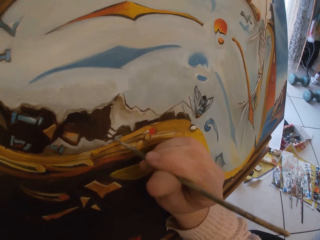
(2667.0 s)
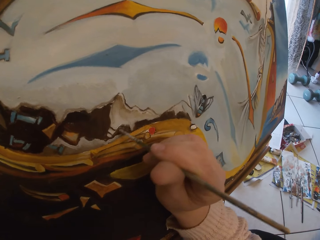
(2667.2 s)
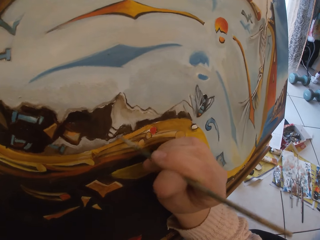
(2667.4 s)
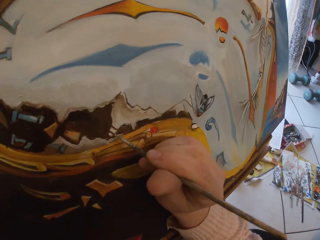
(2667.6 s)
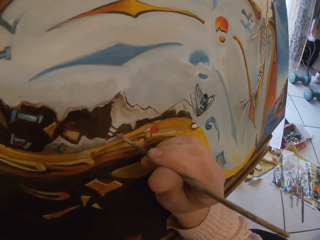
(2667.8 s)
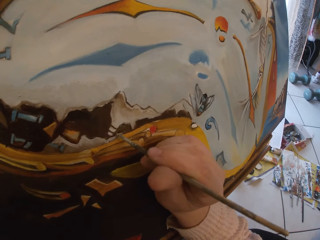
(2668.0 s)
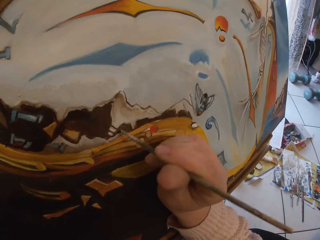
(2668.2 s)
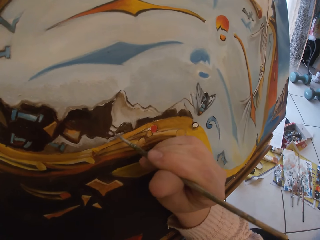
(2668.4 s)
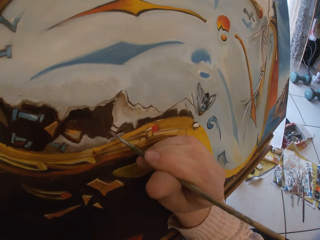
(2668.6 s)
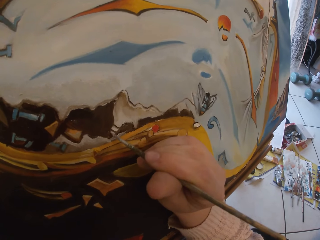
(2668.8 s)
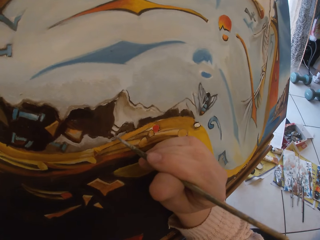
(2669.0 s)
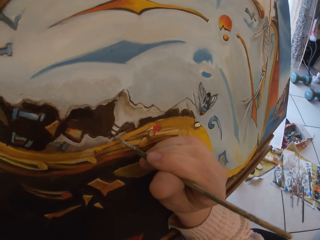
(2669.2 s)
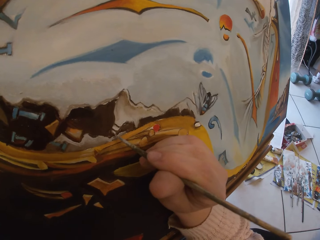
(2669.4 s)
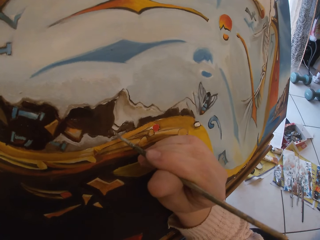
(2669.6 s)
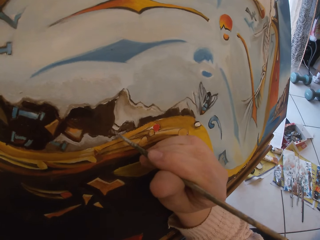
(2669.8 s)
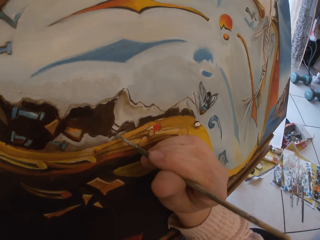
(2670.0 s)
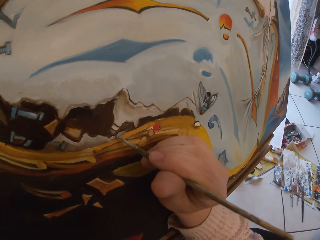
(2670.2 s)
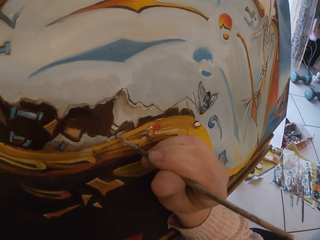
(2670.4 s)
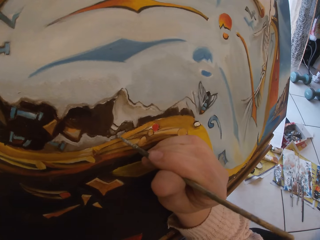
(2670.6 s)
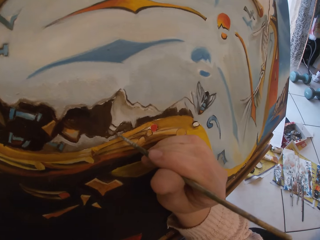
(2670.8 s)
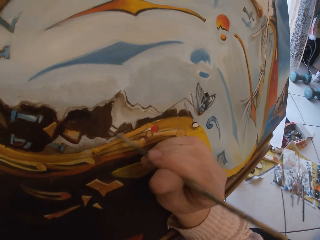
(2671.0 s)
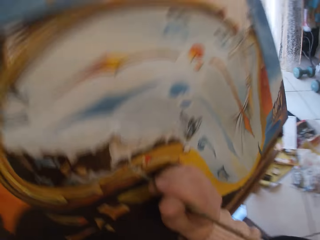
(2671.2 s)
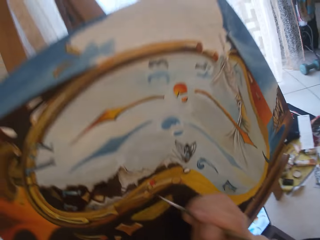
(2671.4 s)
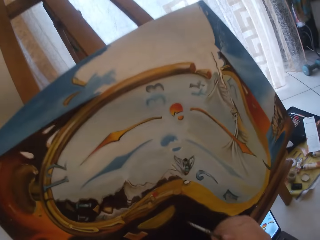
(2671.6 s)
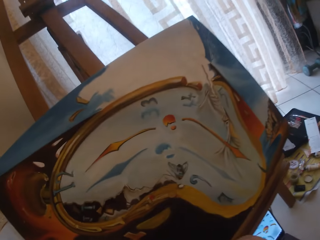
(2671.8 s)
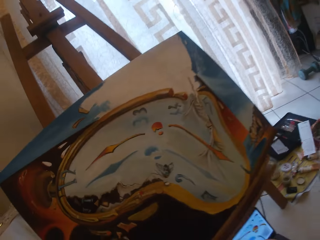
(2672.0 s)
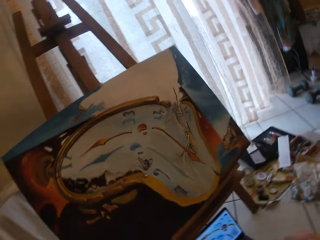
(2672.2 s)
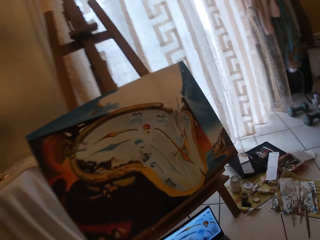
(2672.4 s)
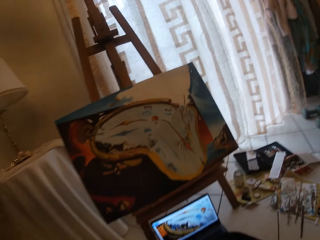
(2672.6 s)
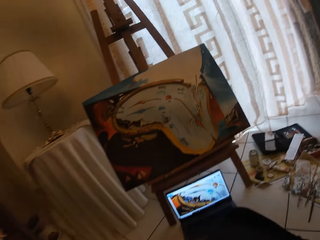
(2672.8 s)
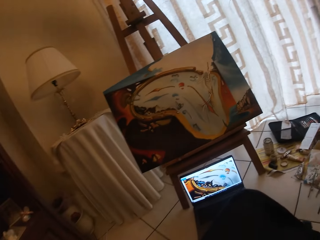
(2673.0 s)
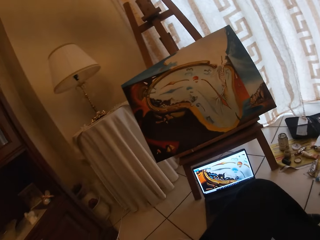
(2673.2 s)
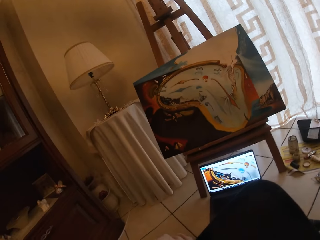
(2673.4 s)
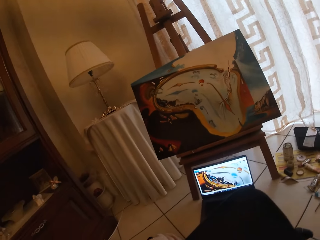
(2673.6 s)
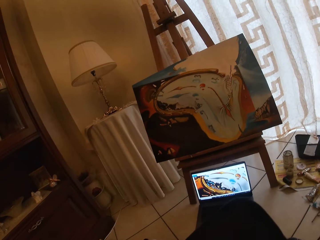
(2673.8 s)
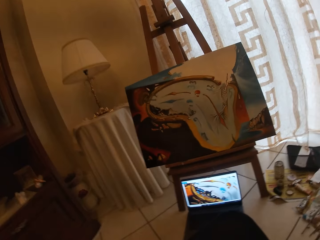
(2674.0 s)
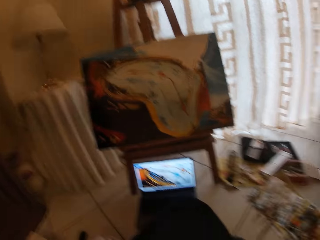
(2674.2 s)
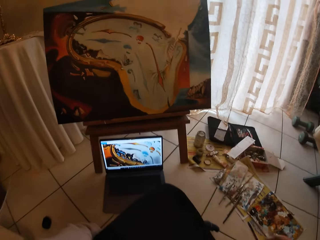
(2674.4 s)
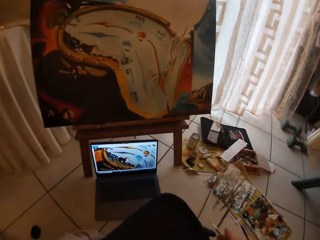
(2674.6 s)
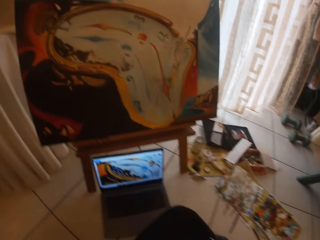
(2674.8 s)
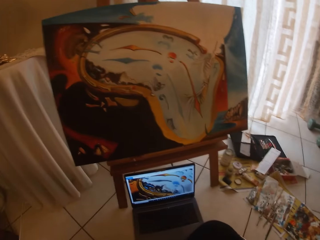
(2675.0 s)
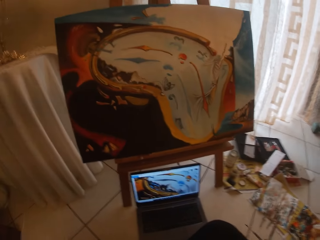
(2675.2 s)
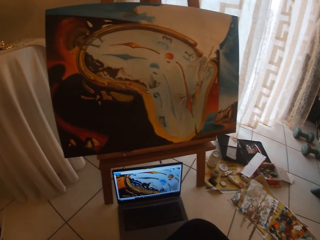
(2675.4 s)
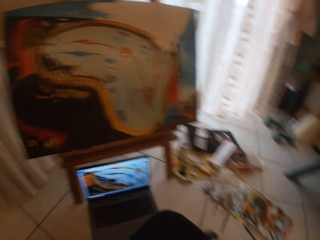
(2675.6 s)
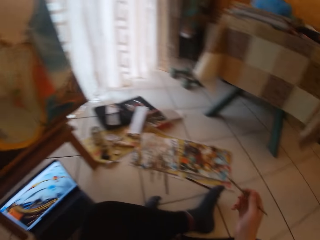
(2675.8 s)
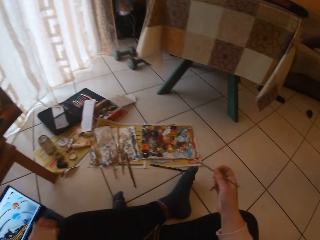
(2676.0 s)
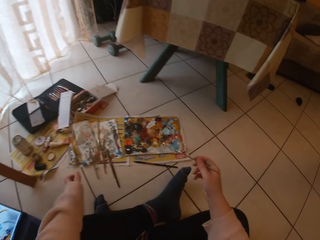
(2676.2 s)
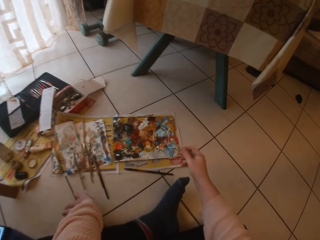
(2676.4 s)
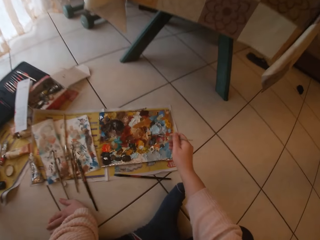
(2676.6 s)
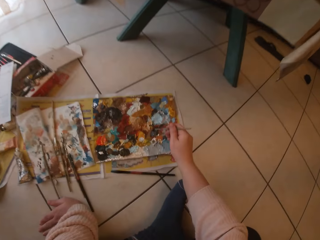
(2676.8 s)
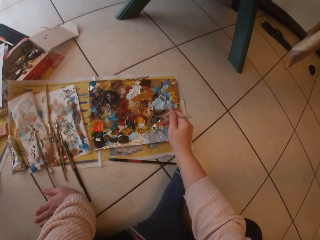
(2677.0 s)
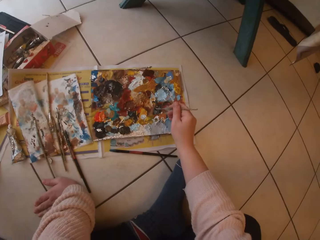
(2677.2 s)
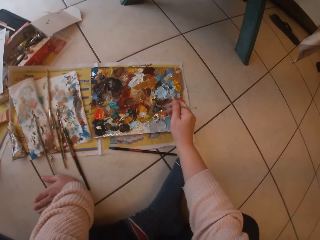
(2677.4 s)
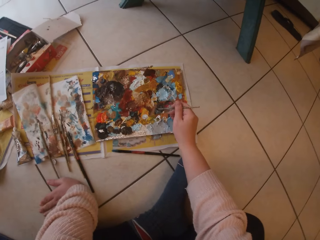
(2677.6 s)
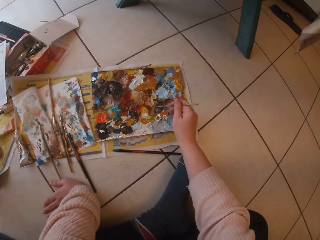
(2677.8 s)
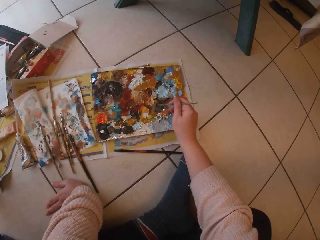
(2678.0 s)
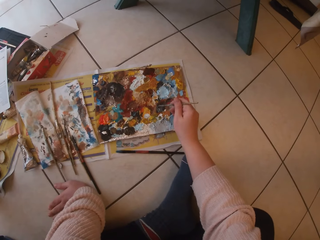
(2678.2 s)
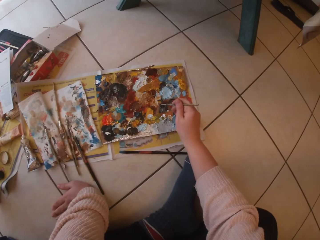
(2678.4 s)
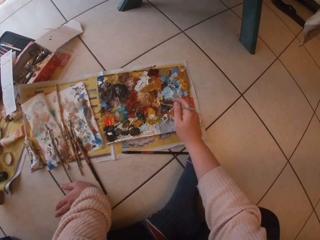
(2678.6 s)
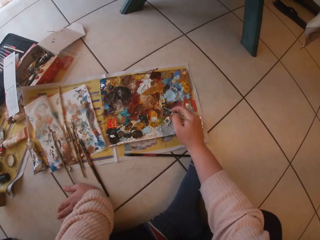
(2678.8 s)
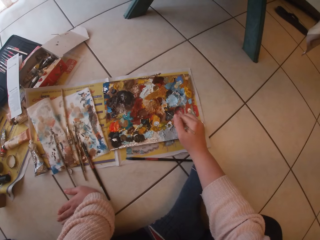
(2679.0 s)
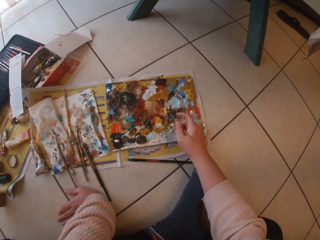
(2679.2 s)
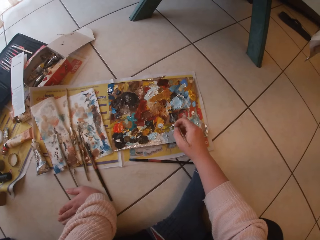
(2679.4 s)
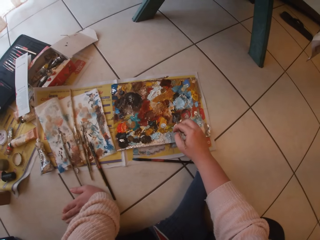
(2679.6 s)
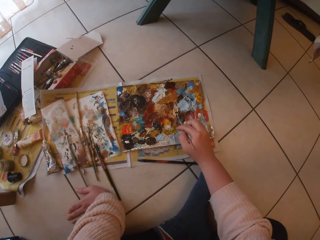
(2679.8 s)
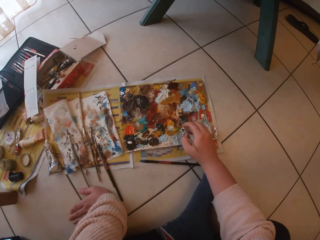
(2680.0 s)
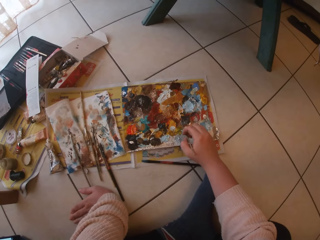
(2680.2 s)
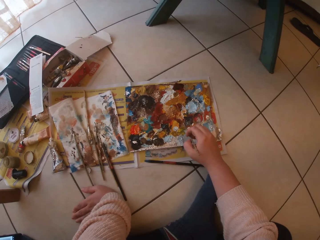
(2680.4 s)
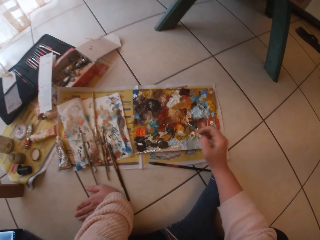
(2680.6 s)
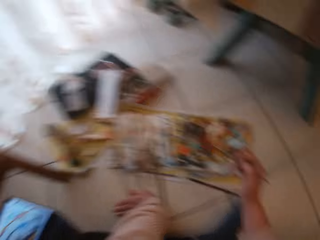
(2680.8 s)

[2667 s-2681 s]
The camera wearer pauses painting the board. She takes her hand off the canvas board. She touches paint on the paper paint palette with the paintbrush.

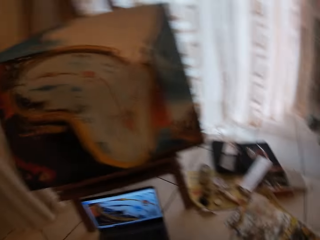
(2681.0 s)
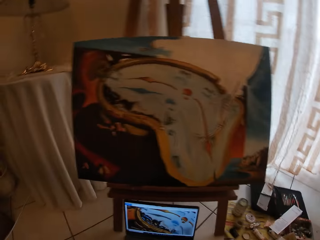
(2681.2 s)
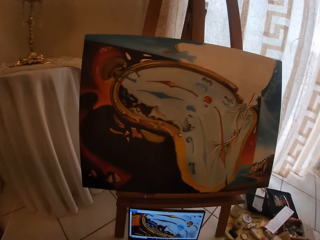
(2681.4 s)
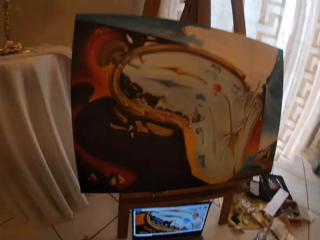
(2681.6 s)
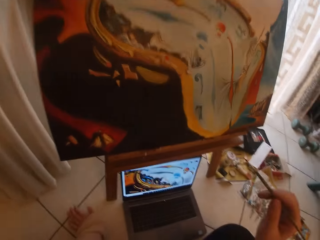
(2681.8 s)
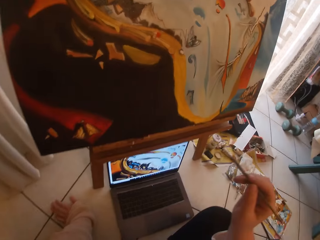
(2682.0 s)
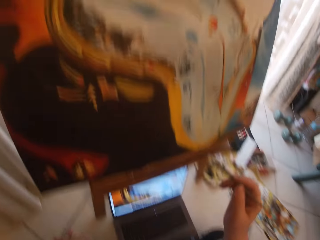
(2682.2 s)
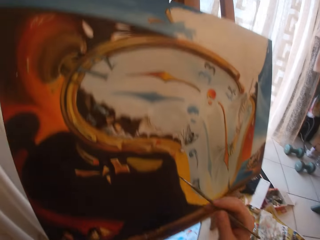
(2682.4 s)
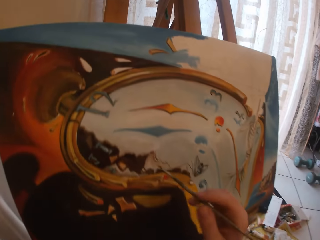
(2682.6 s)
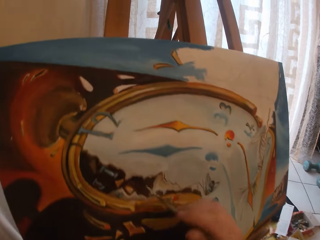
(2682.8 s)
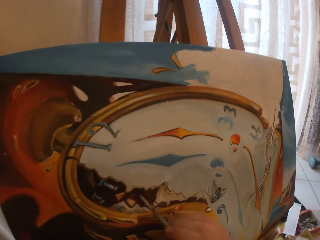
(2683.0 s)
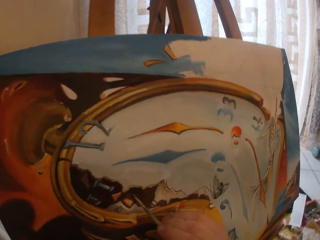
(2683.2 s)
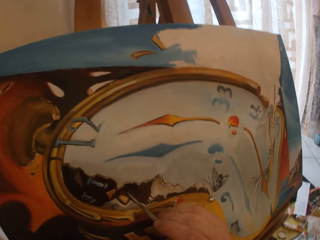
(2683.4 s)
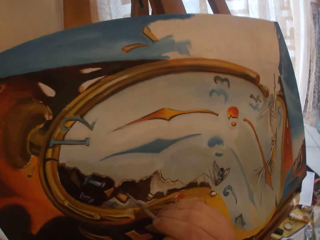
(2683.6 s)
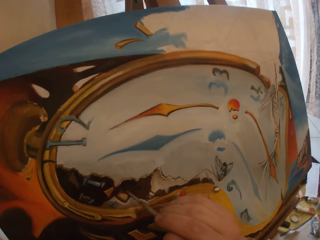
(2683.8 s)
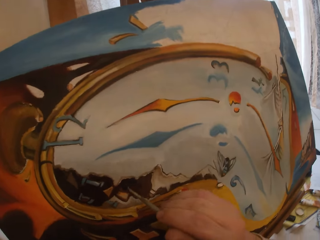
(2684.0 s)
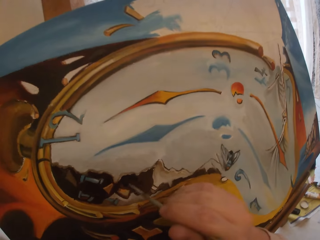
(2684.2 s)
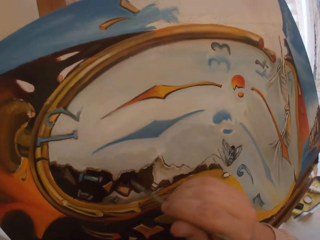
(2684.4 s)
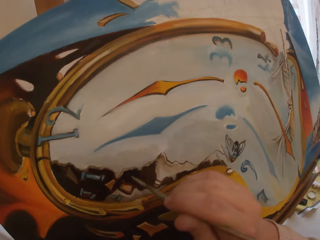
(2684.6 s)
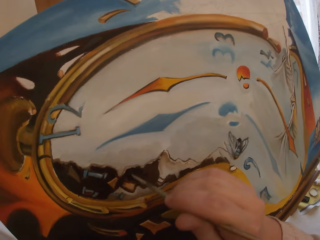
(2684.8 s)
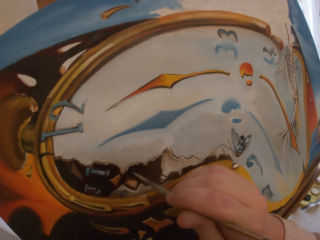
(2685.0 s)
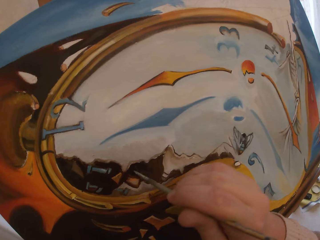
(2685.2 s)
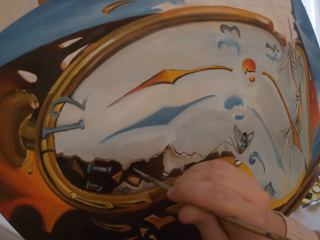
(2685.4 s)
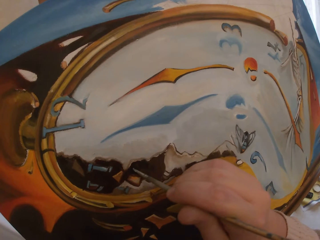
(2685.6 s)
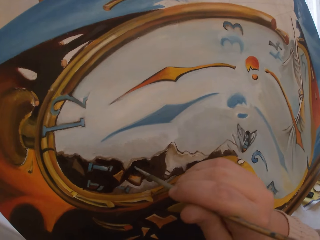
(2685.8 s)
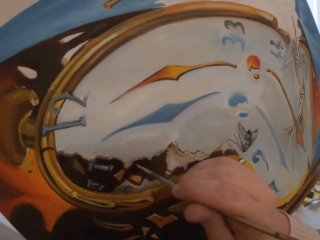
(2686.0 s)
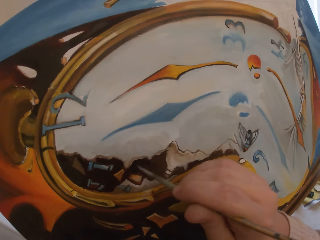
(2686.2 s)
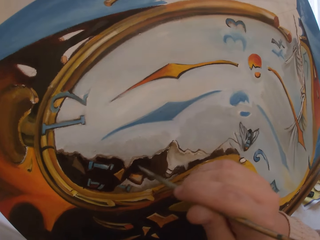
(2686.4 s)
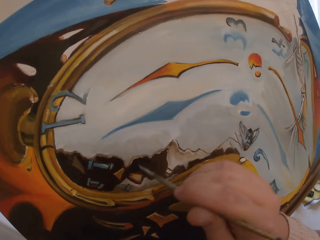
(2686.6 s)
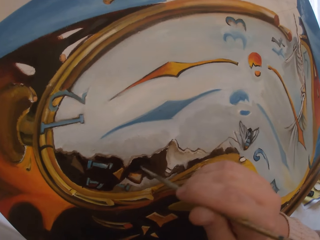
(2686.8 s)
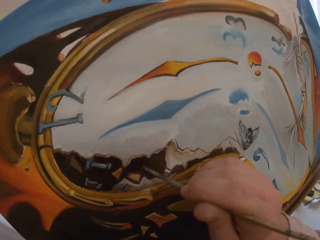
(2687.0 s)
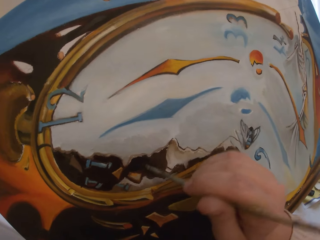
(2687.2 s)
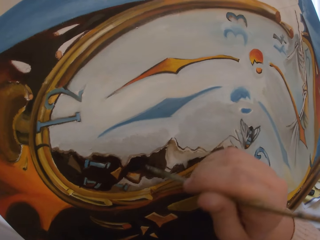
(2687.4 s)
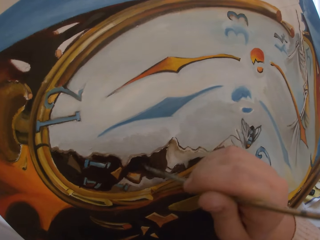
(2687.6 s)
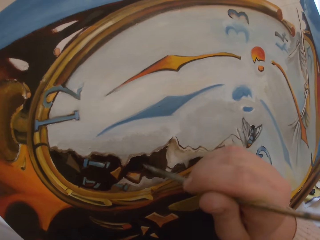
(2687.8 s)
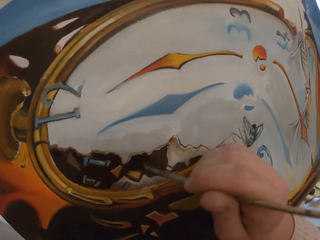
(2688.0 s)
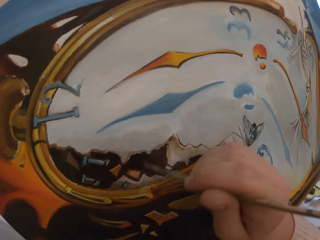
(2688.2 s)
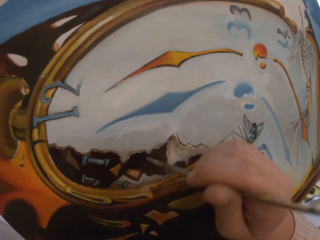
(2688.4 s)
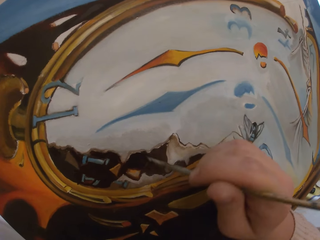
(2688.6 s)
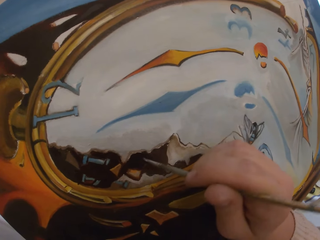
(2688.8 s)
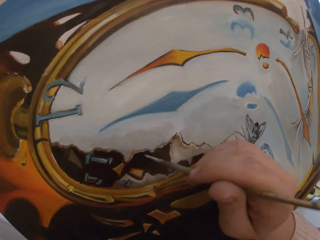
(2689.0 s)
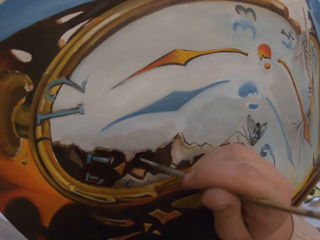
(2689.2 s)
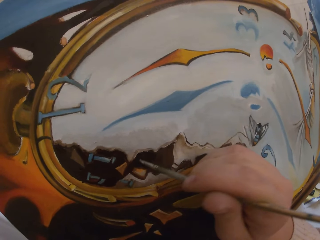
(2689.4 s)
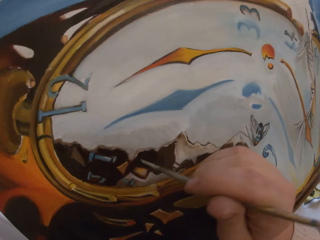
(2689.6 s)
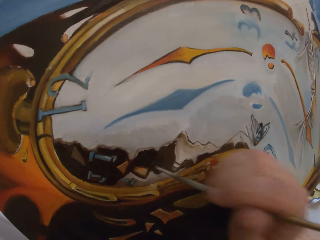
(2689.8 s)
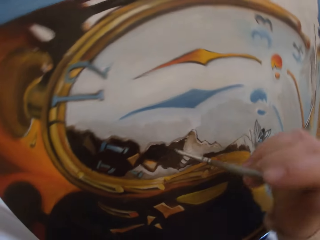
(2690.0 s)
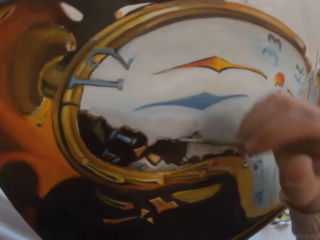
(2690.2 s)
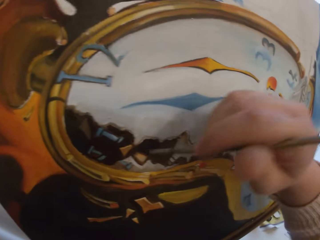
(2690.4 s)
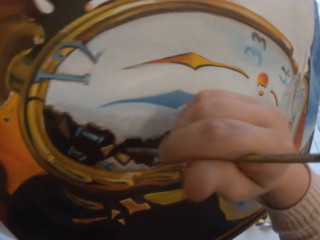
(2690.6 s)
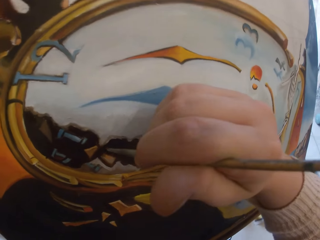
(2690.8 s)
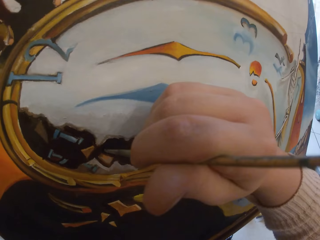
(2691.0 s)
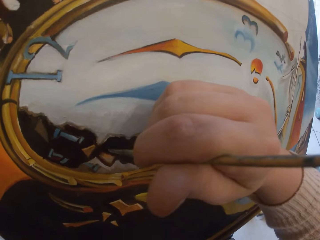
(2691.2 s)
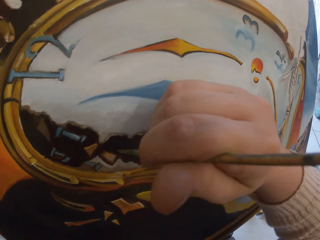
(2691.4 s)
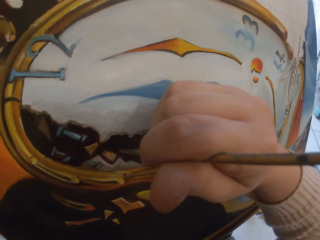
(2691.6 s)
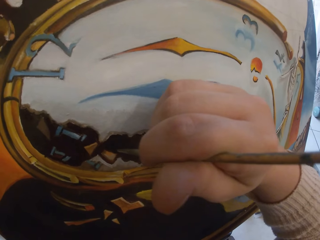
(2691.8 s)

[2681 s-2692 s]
The camera wearer paints the canvas board.
